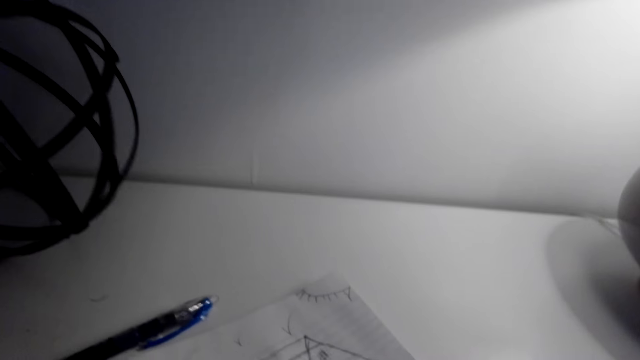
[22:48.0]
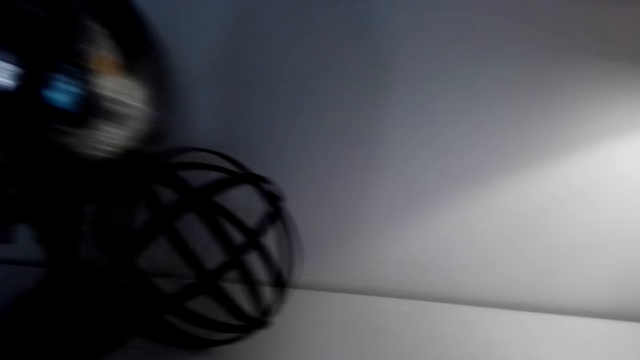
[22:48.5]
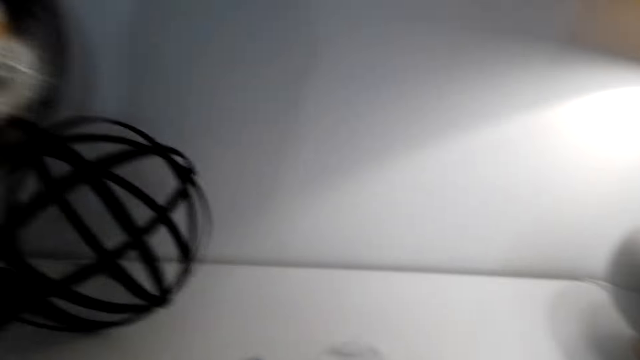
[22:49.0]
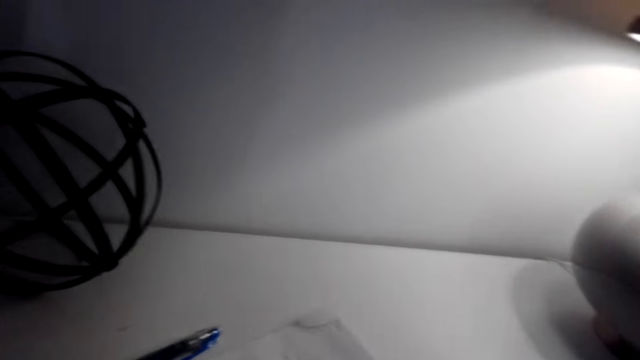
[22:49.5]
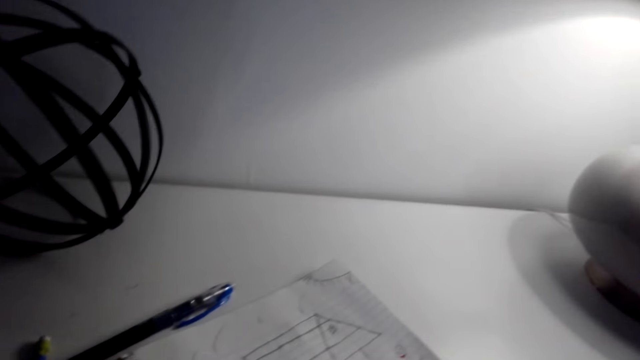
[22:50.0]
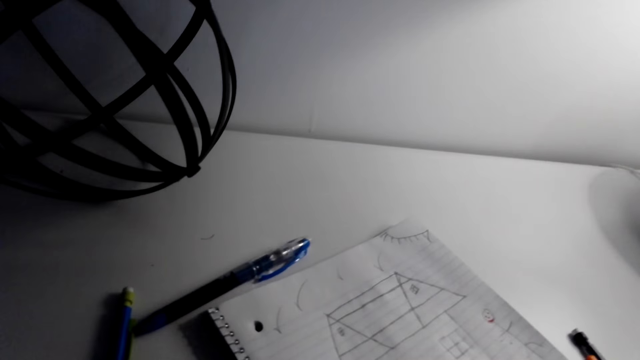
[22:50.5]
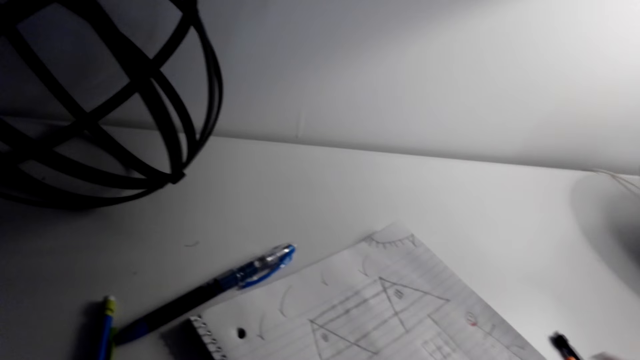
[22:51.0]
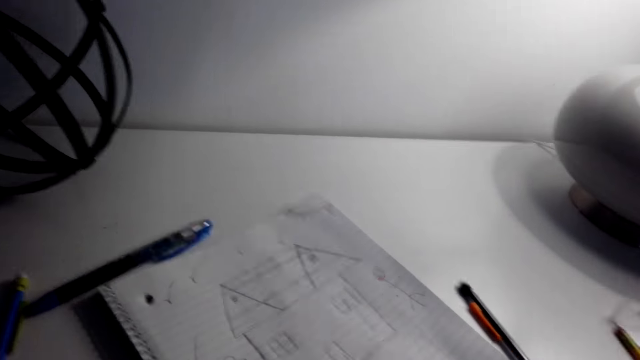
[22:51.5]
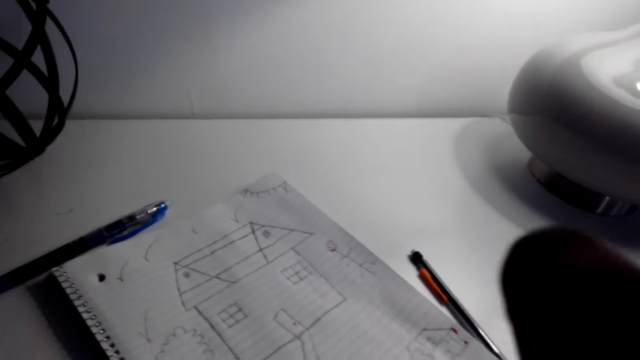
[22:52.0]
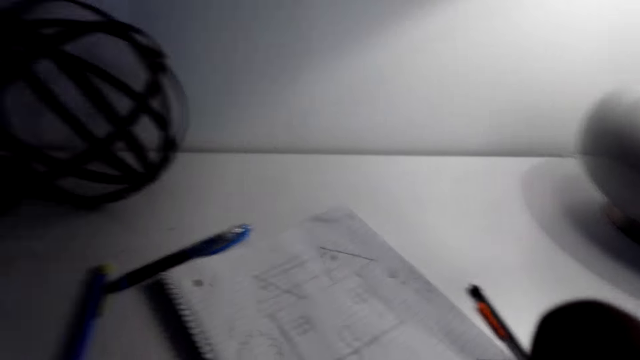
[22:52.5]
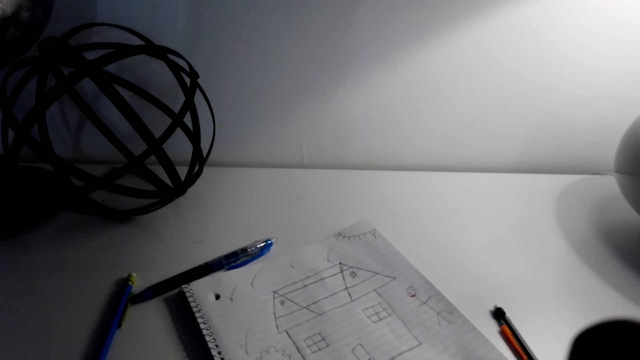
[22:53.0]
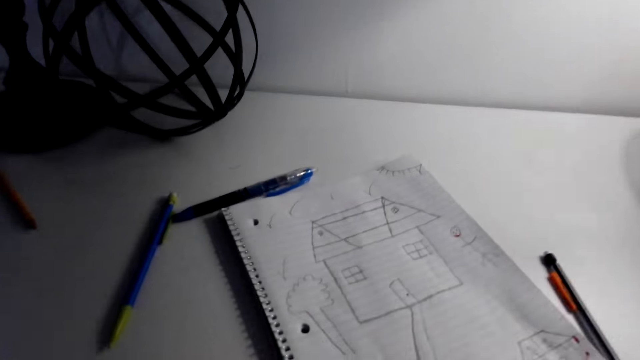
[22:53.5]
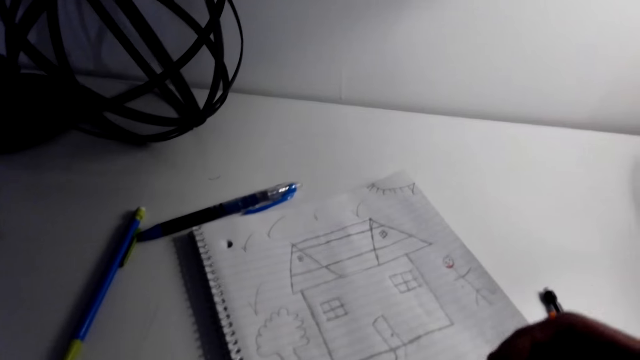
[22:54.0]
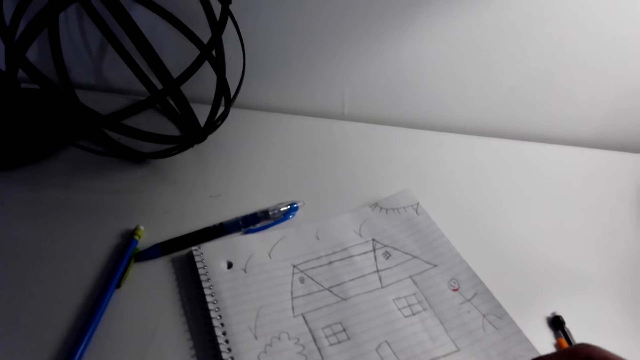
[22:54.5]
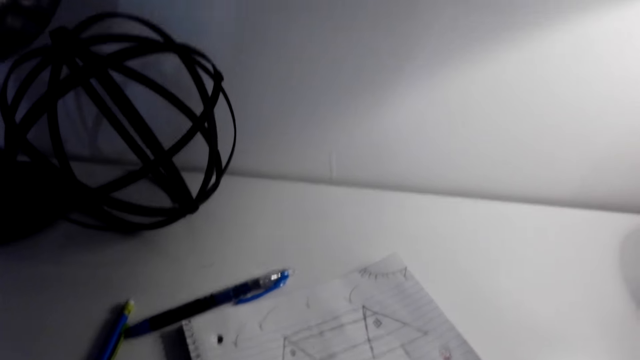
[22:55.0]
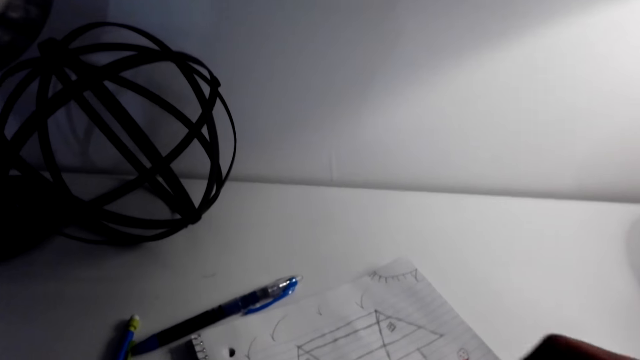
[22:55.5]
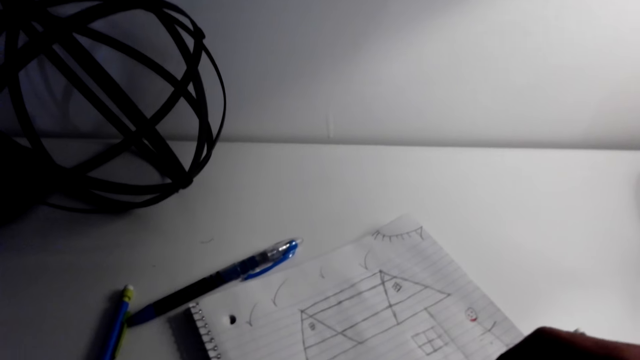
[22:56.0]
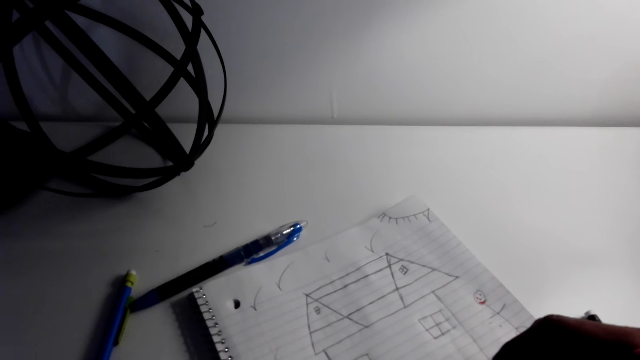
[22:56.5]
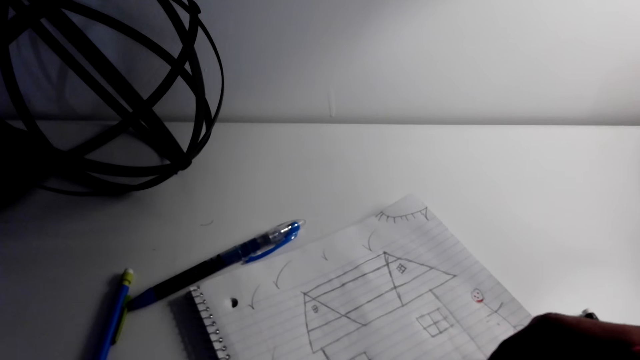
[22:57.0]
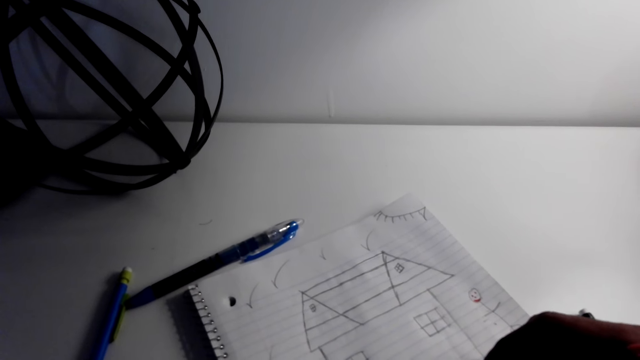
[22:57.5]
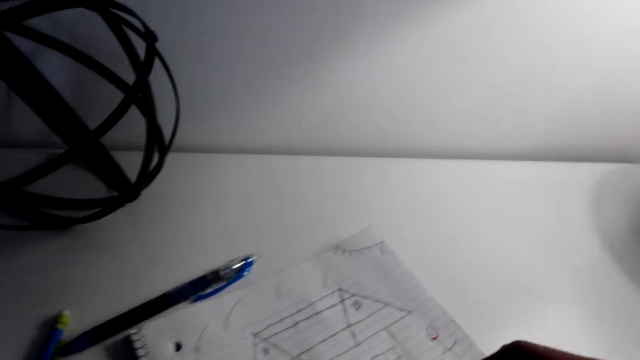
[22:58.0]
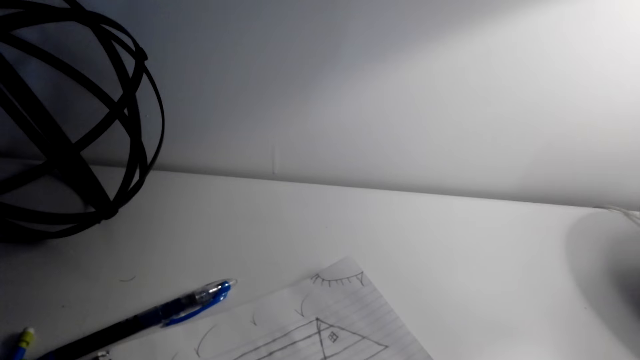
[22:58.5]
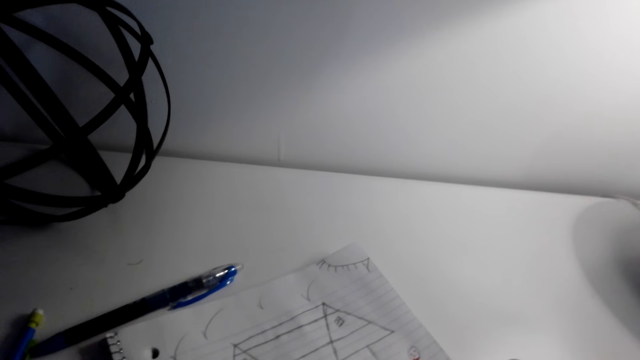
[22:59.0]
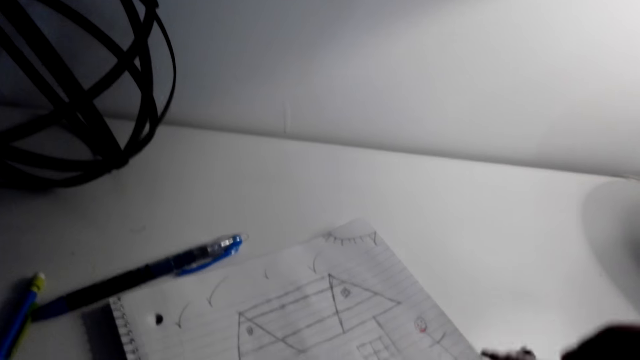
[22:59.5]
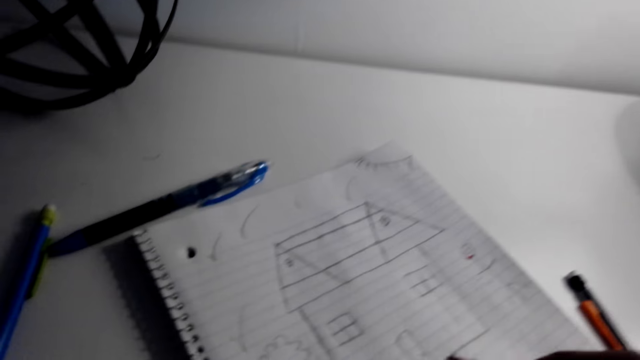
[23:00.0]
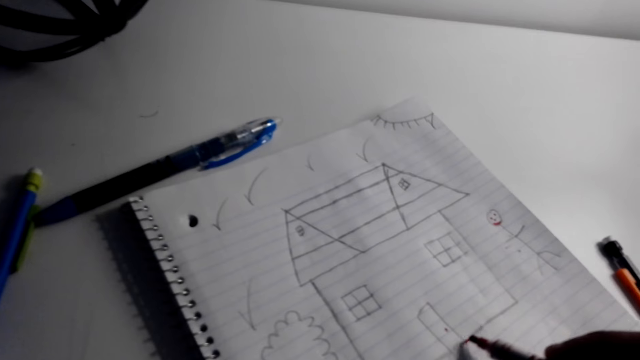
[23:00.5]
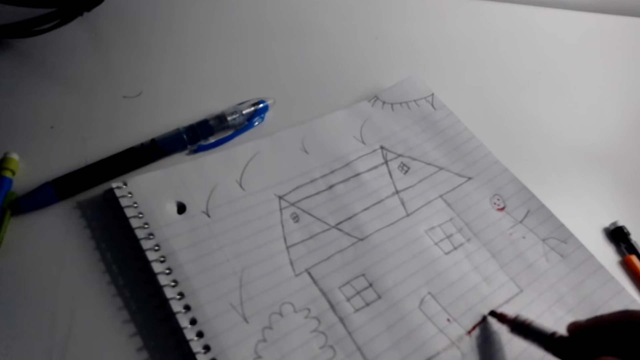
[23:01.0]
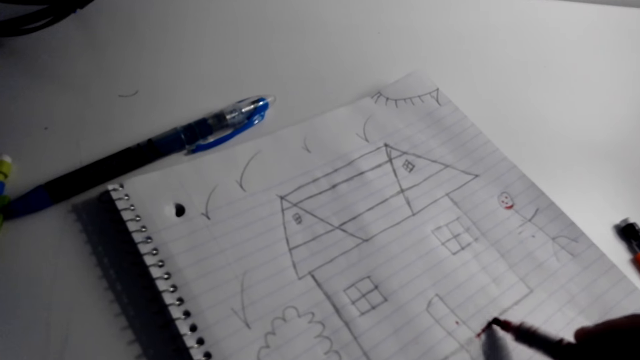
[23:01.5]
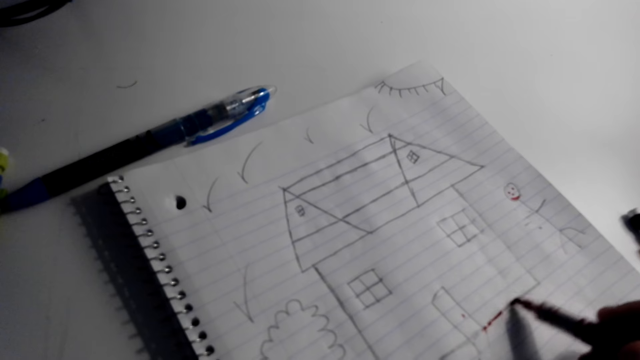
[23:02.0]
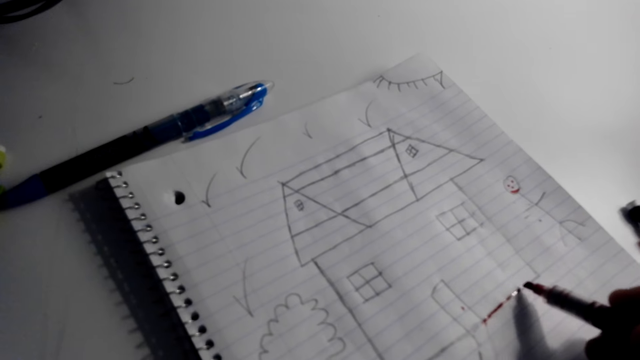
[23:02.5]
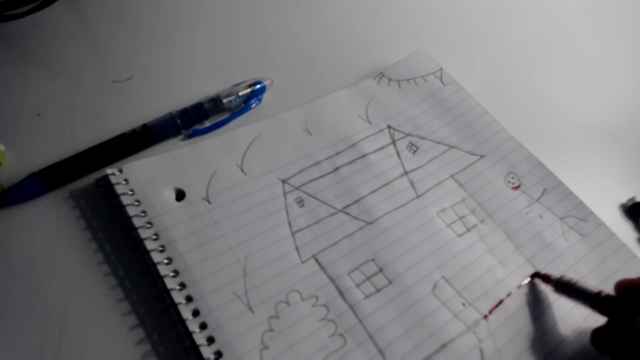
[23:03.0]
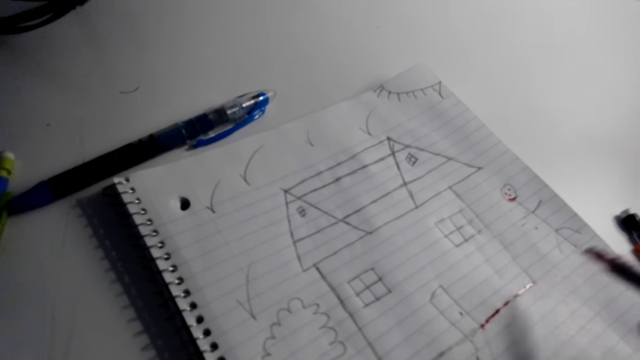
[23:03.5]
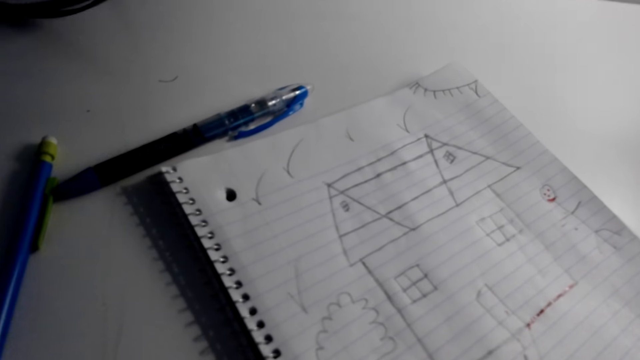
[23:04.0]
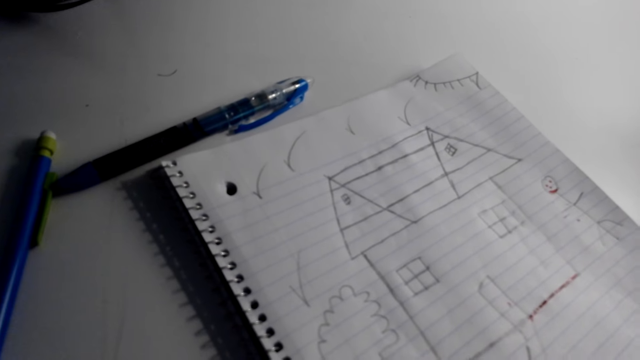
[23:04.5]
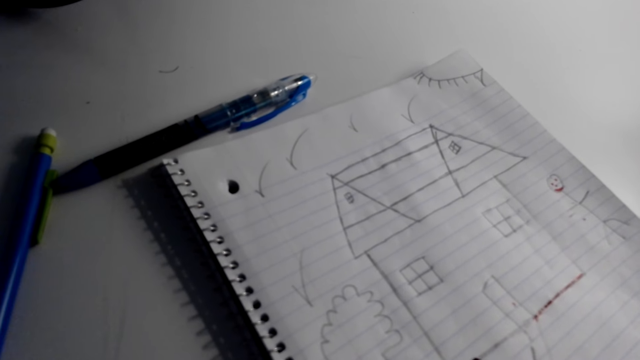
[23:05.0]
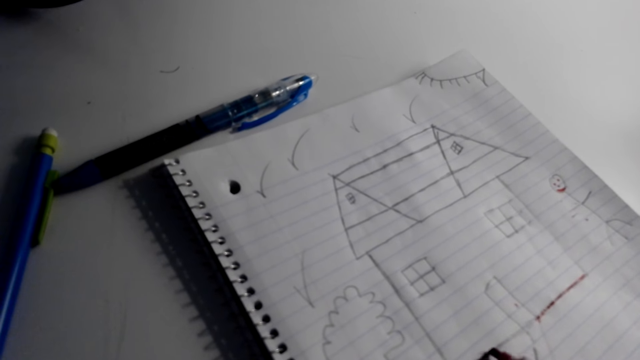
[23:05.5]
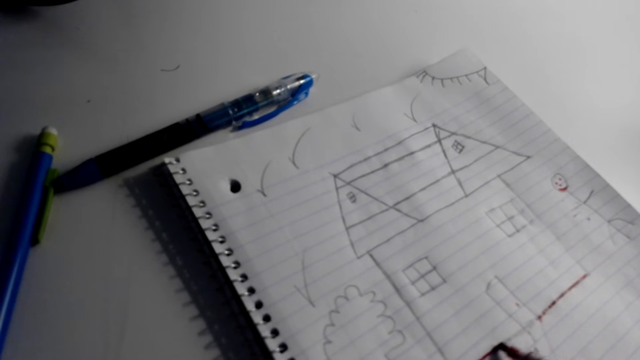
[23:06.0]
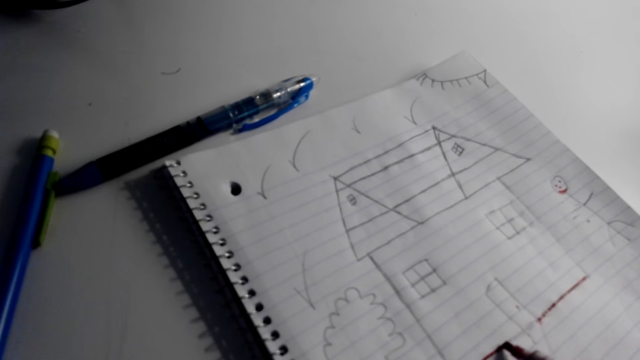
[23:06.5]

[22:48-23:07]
The camera wearer talks on the phone with a person. They speak on the phone. They draw on the book with a pen.

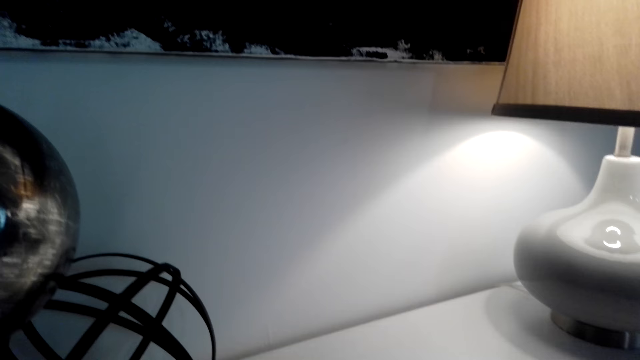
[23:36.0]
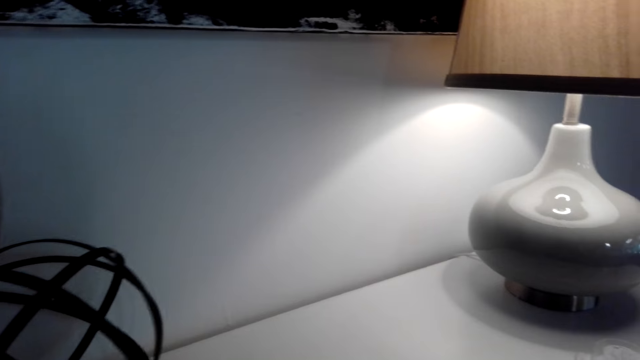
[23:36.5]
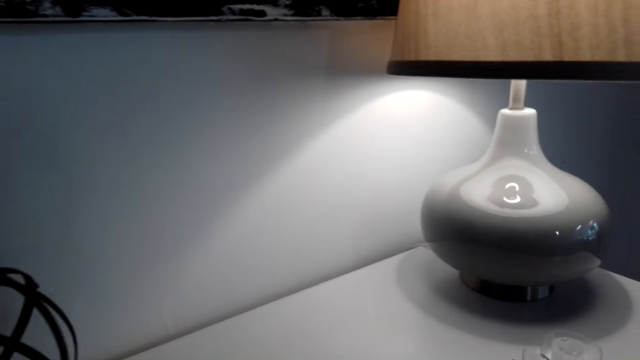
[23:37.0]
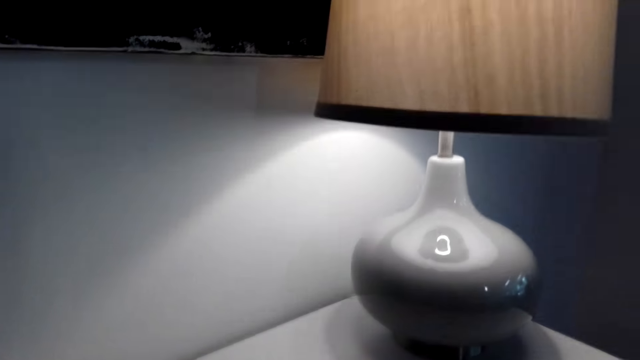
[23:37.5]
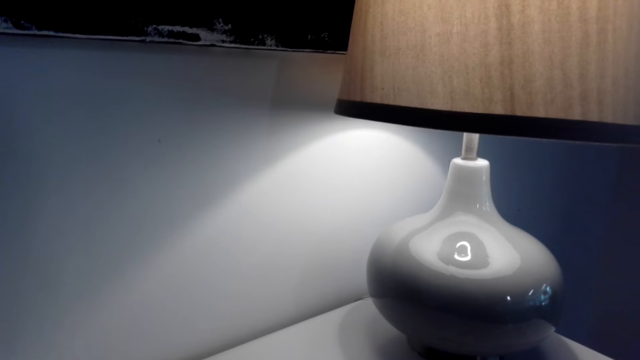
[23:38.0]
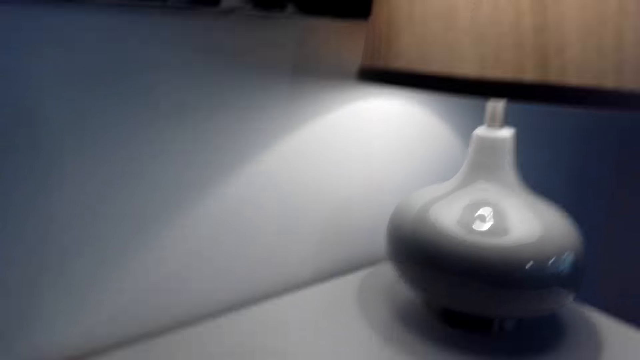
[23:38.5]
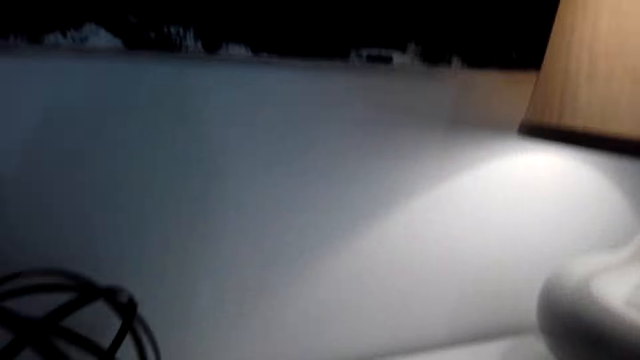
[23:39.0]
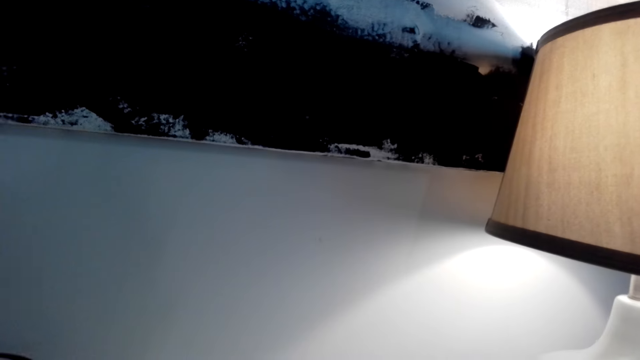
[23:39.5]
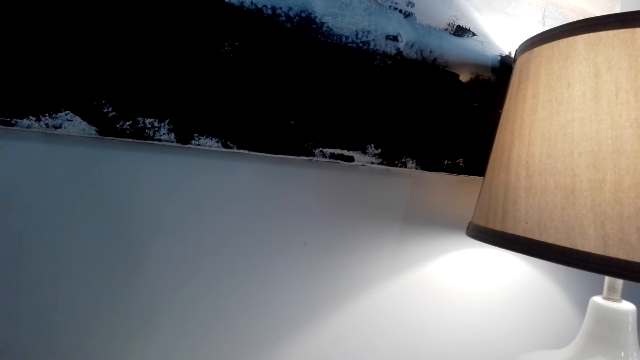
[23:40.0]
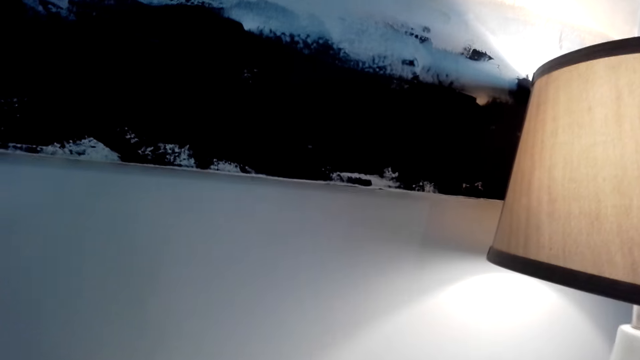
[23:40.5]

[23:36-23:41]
The camera wearer talks on the phone with a person.
